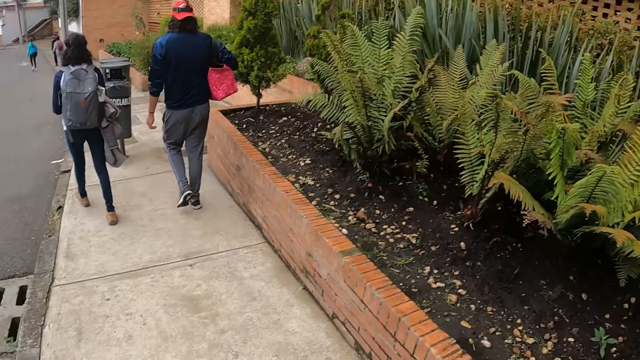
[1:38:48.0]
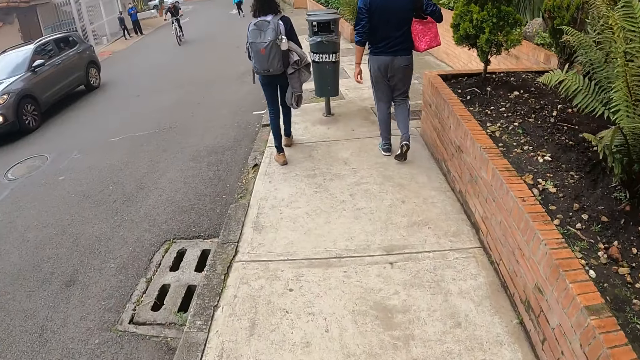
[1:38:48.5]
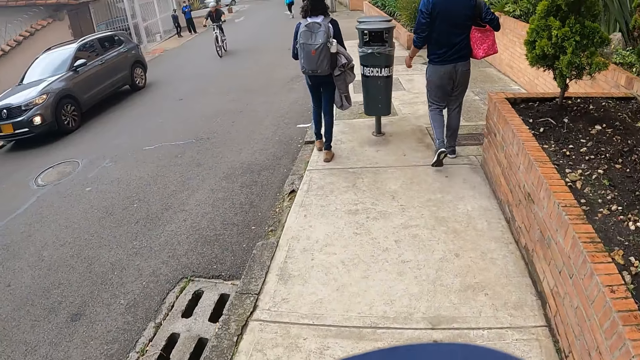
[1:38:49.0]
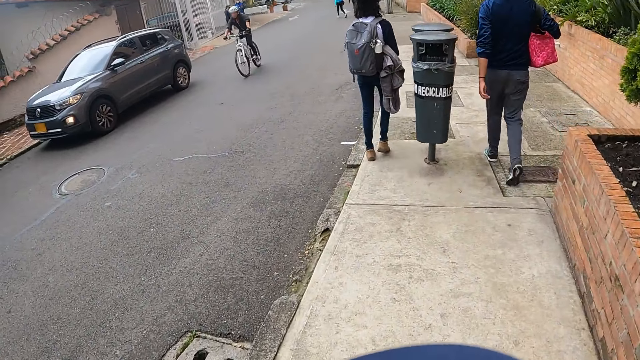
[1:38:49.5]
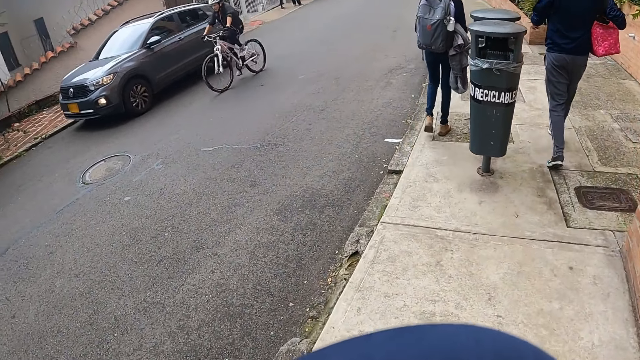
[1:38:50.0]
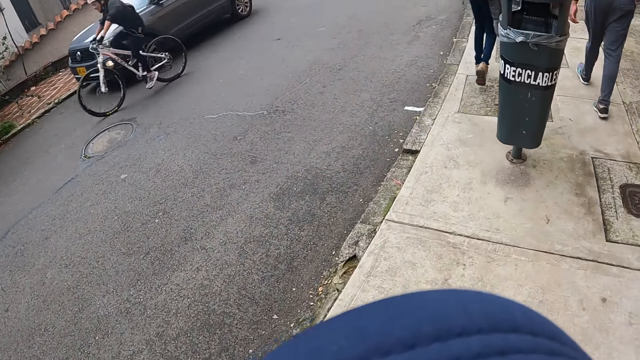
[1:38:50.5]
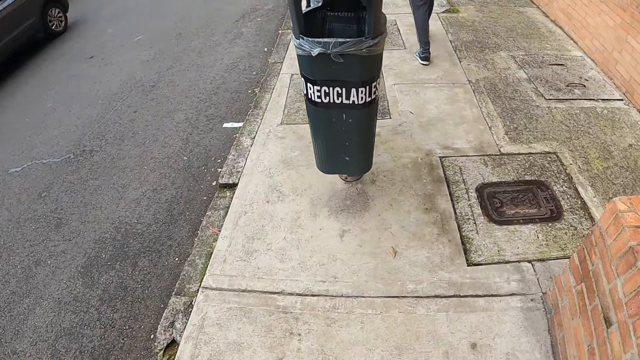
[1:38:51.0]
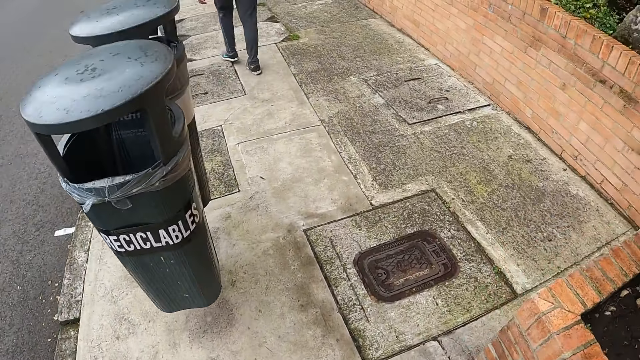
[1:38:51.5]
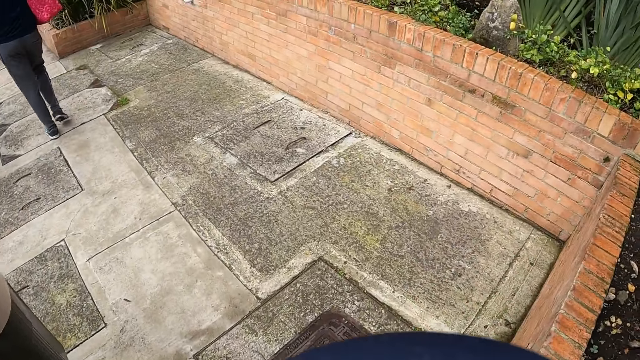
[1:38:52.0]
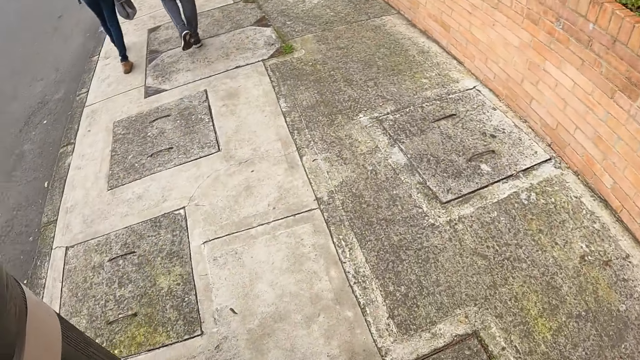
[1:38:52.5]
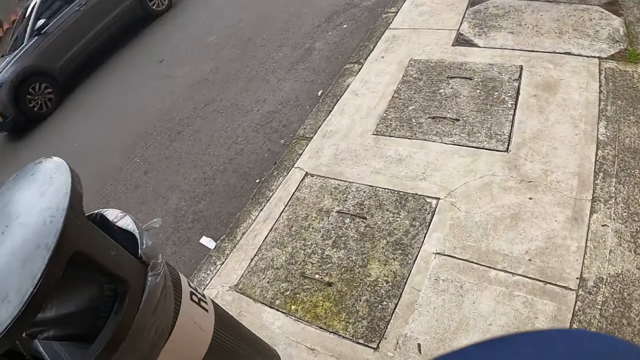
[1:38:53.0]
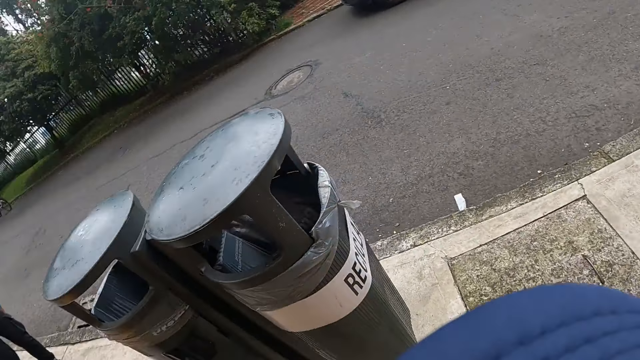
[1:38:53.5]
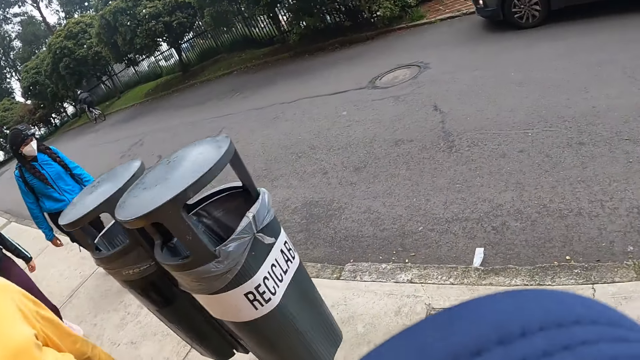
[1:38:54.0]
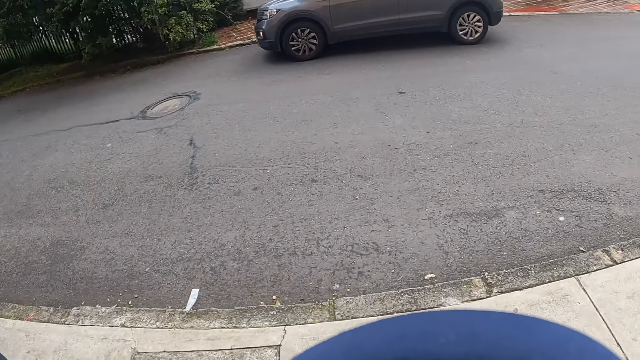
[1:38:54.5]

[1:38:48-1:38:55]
A rider cycles a bicycle past the camera wearer.

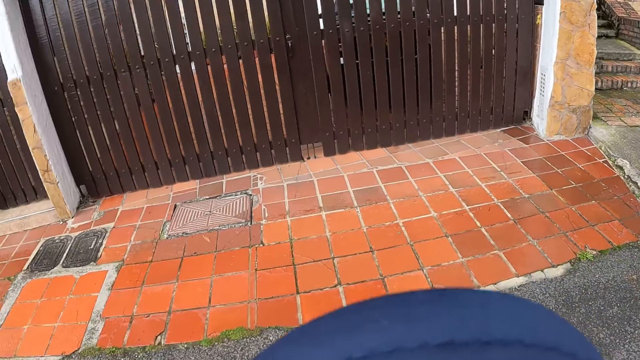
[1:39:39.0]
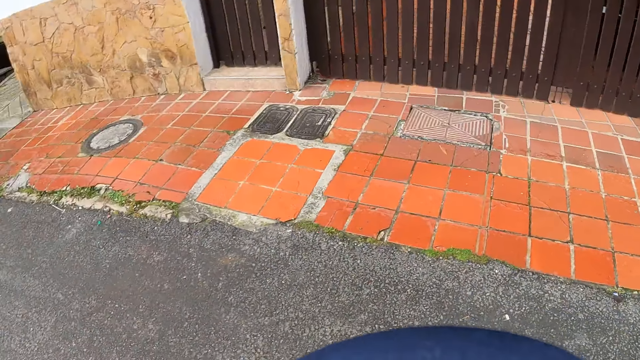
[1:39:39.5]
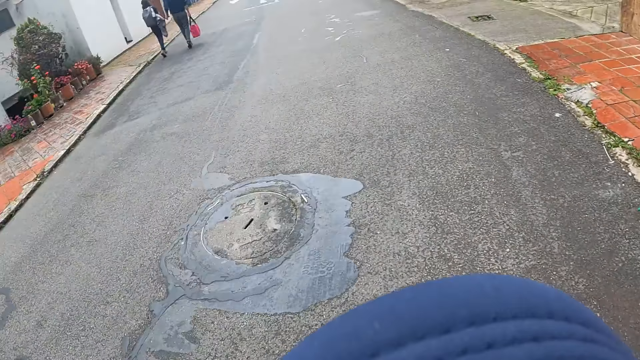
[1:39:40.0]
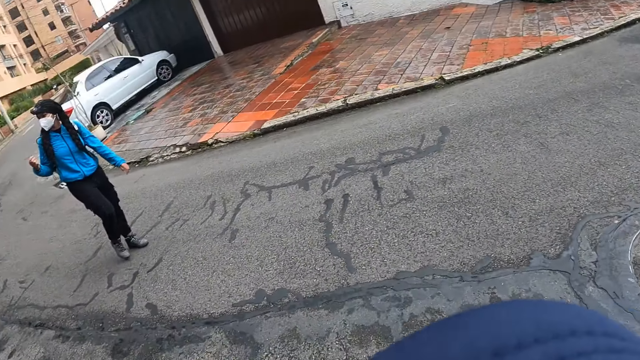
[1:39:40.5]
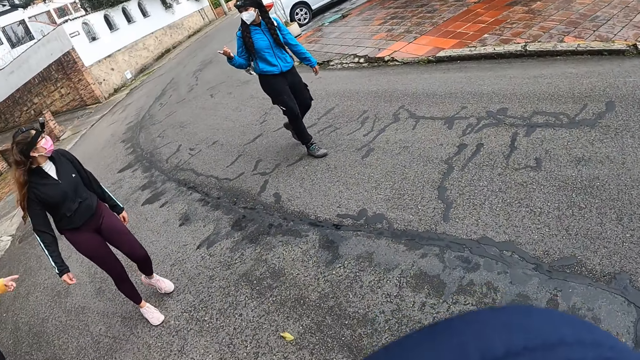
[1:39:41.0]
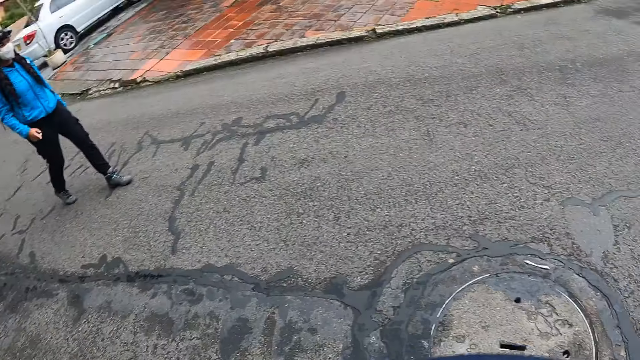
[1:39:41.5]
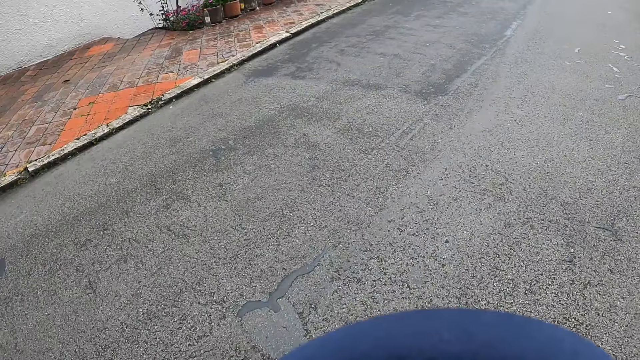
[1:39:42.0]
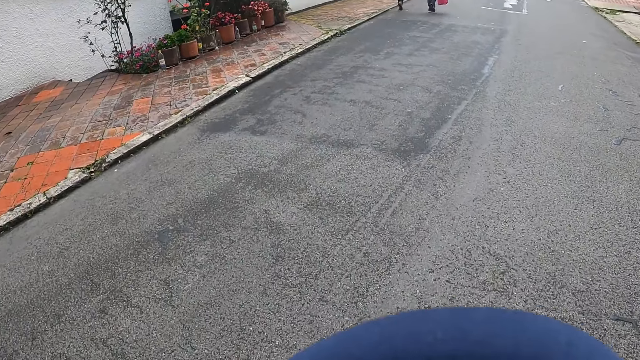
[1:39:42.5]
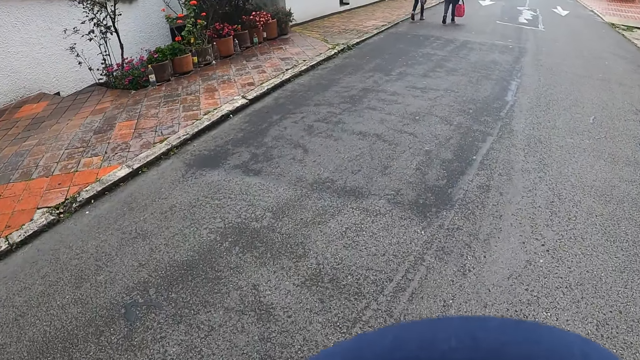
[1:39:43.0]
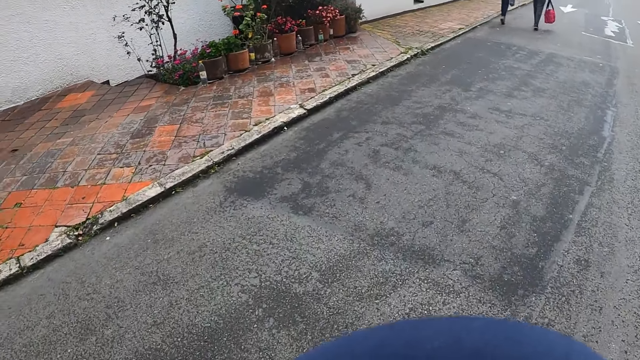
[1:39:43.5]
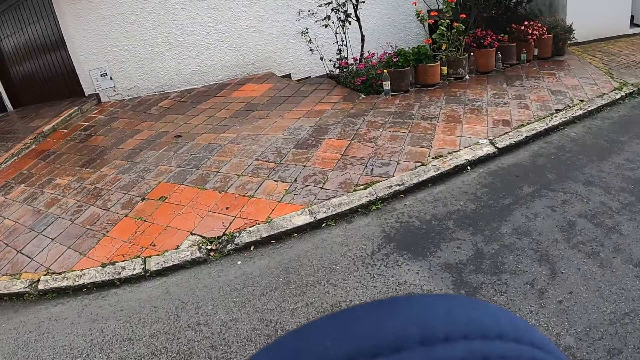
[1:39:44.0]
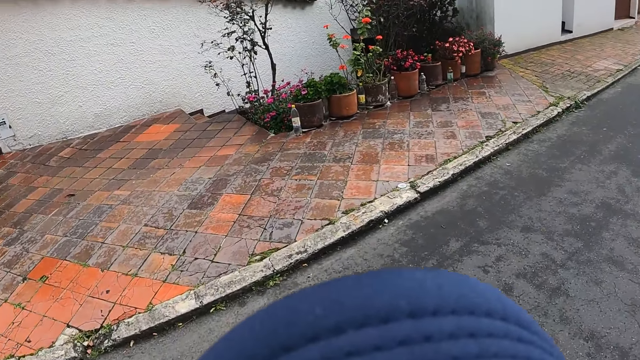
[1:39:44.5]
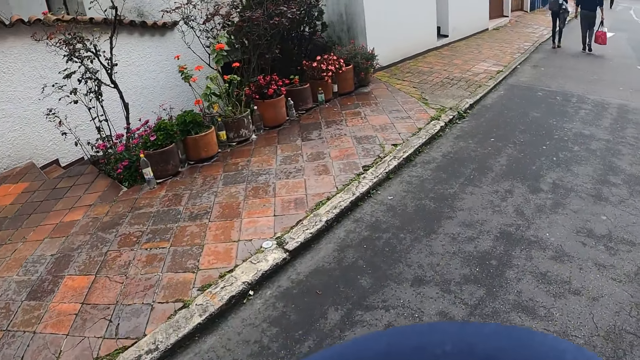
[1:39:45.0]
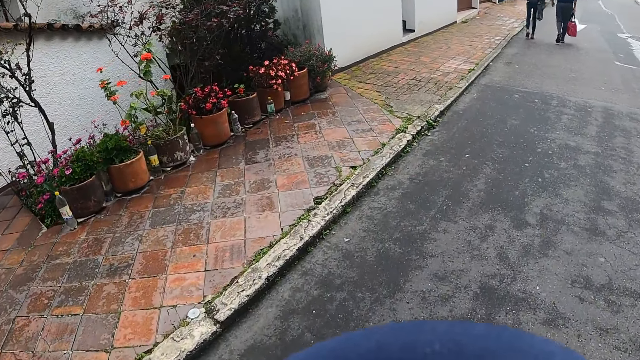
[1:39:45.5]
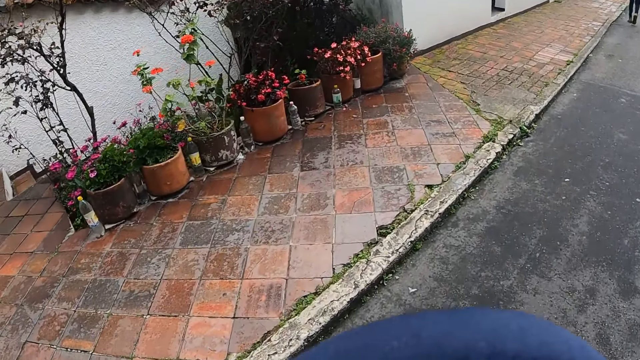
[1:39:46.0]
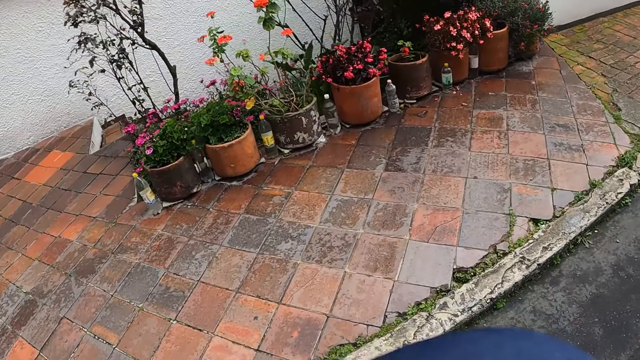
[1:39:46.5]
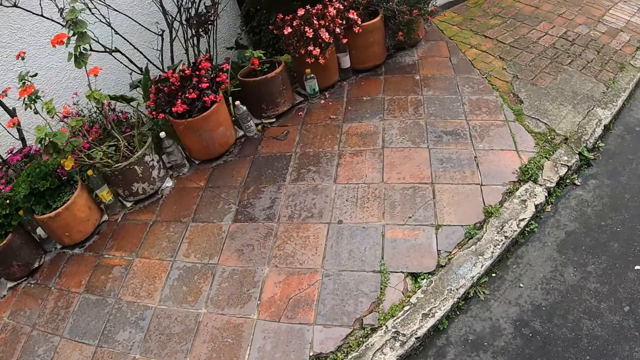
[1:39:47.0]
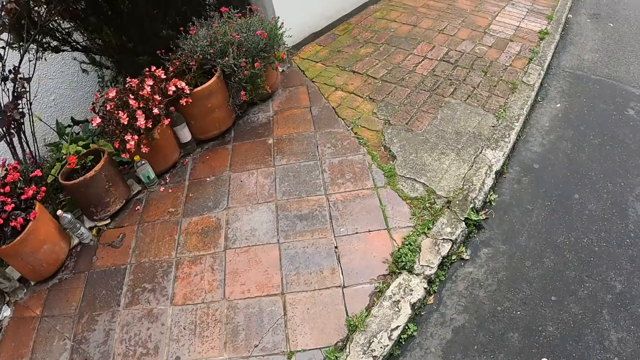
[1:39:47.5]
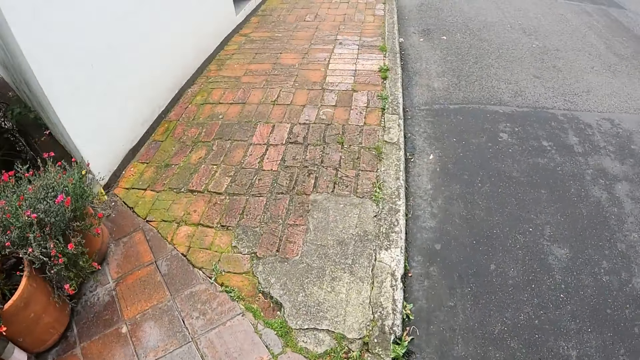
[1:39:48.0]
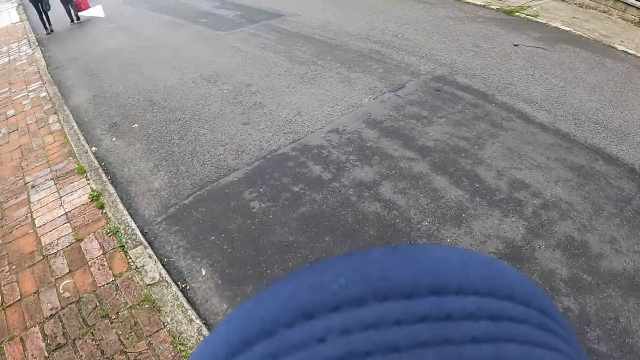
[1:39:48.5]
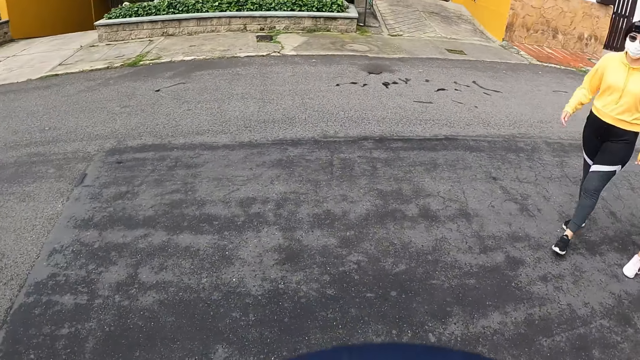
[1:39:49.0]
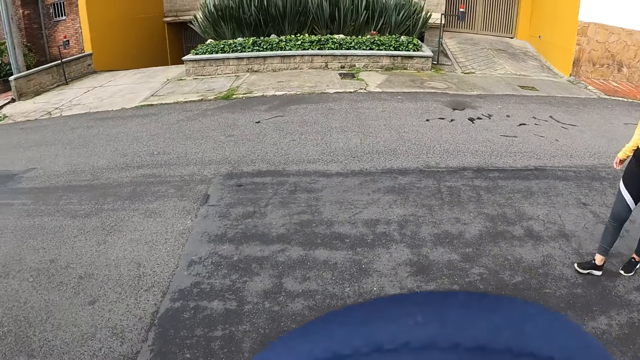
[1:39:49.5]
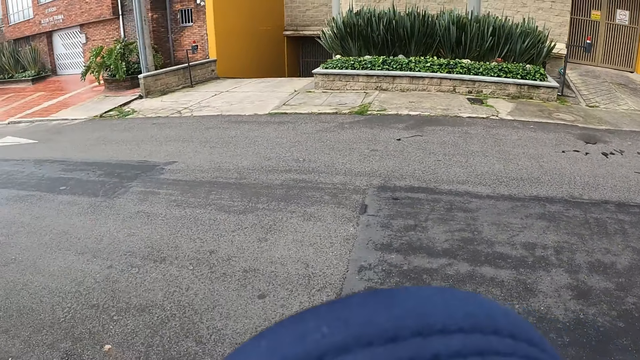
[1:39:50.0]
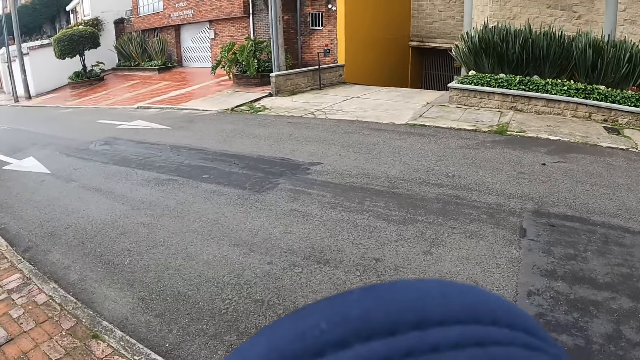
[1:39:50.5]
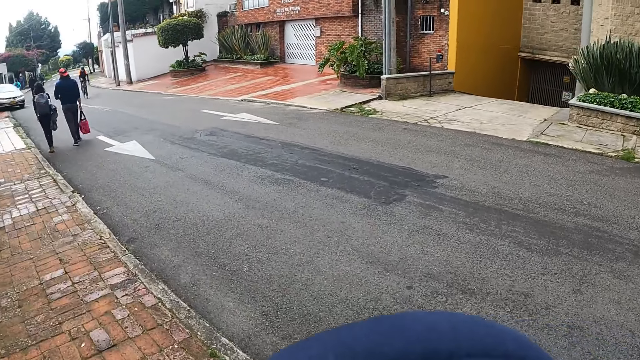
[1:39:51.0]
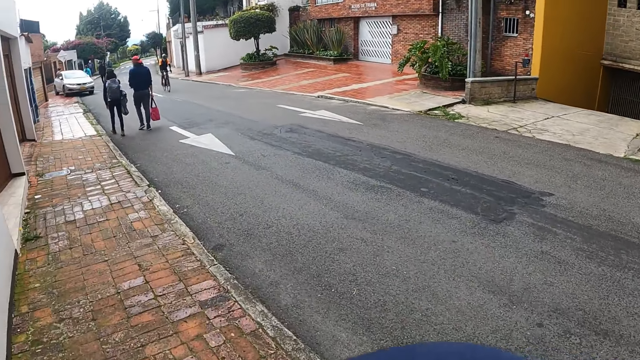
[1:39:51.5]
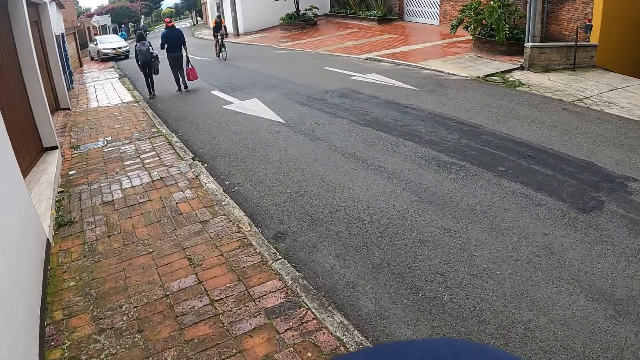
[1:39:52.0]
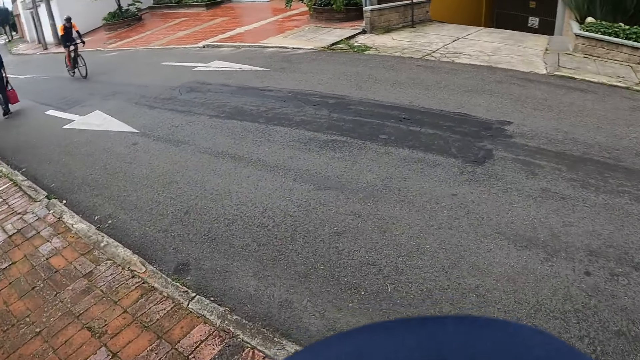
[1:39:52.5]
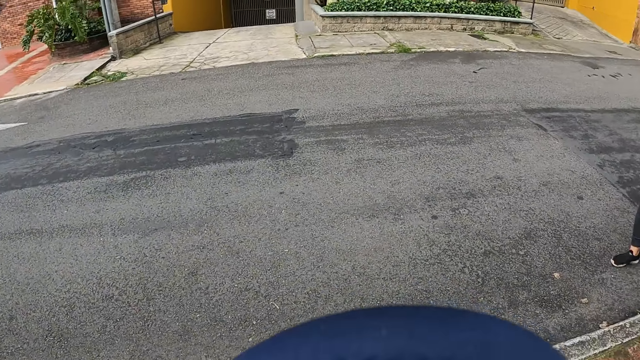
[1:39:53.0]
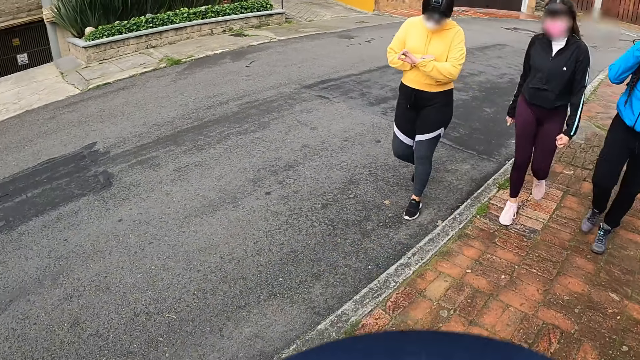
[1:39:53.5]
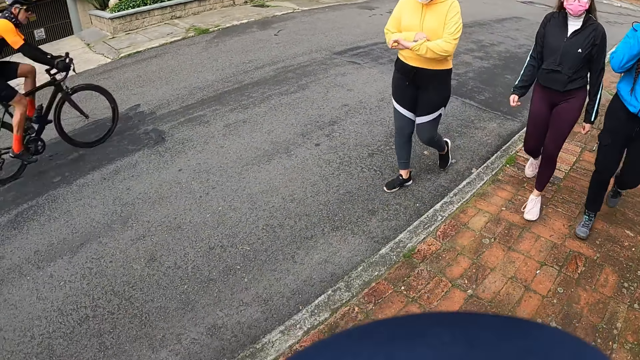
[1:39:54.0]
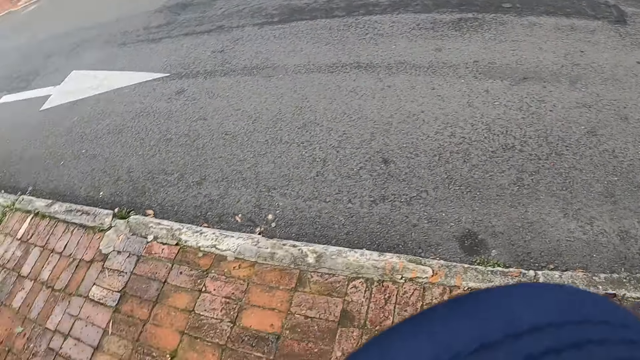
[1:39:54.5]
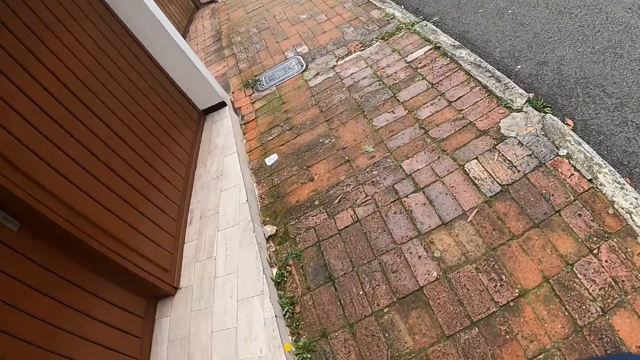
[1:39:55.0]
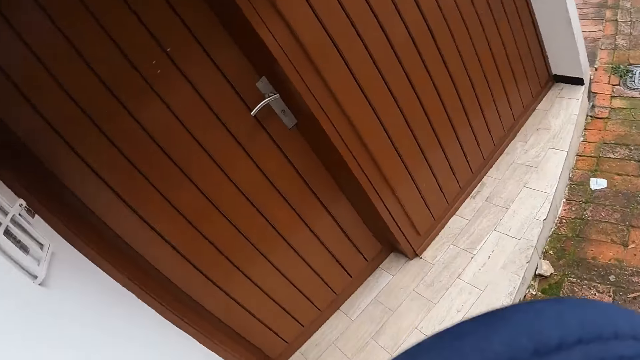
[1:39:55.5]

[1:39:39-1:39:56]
The camera wearer interacts with the woman, the man and another woman. They walk from the road to a walkway. A black bicycle rides past them.
